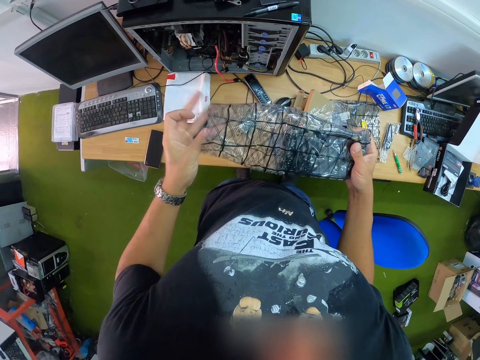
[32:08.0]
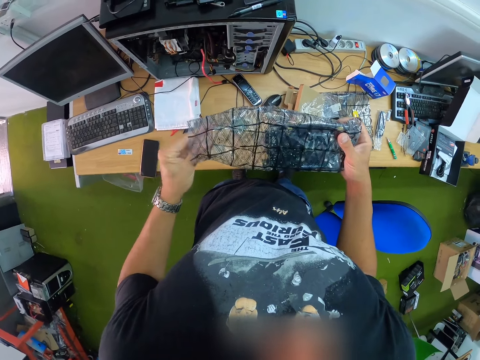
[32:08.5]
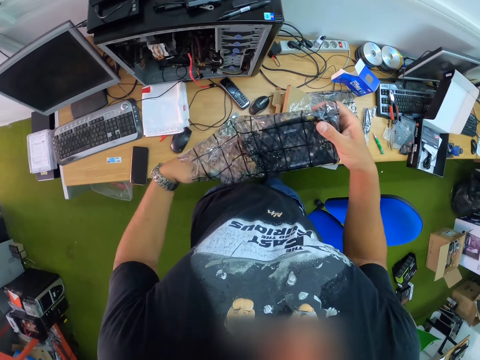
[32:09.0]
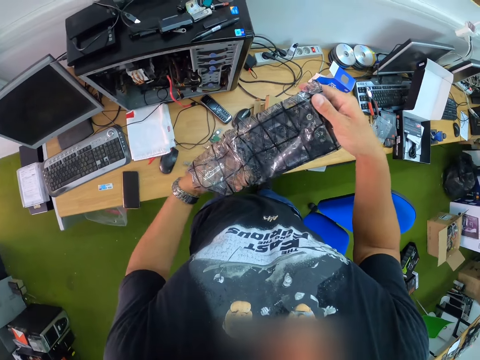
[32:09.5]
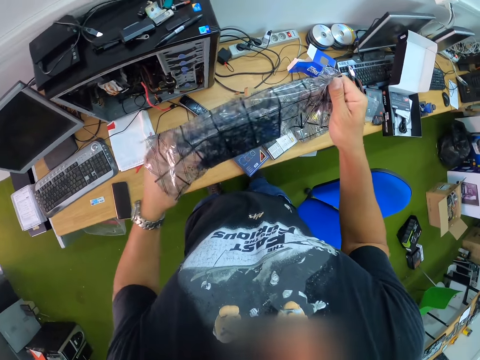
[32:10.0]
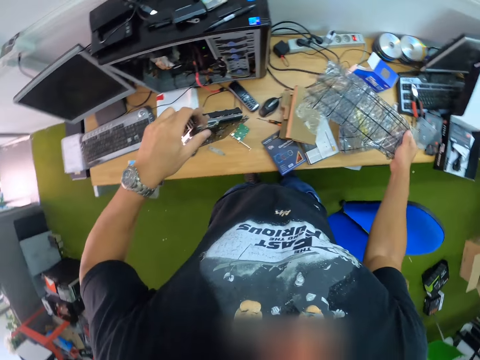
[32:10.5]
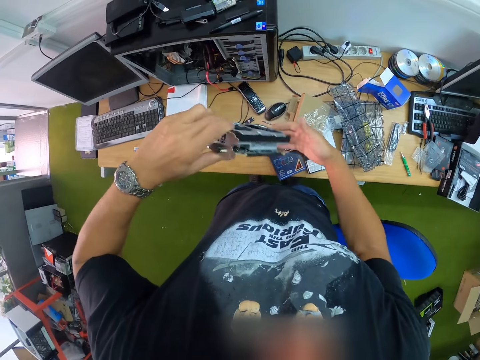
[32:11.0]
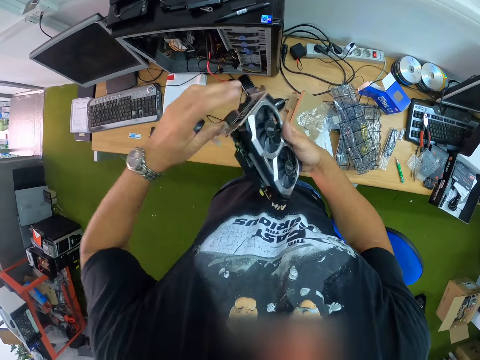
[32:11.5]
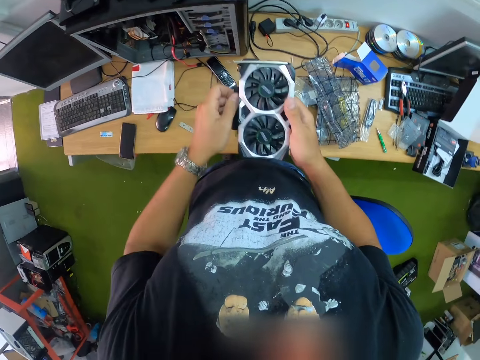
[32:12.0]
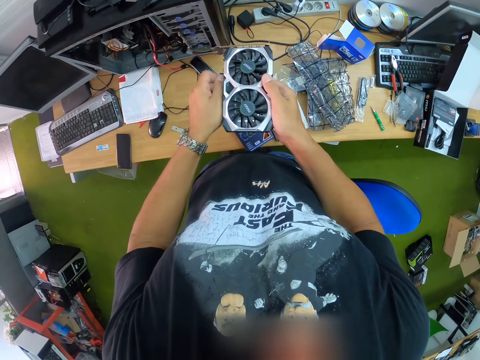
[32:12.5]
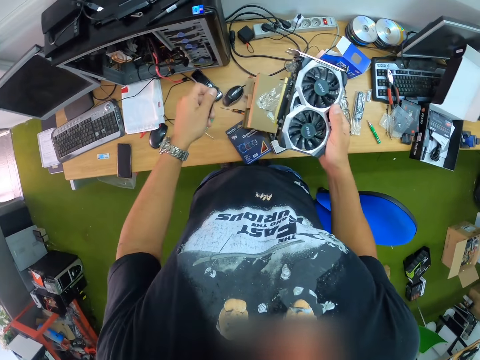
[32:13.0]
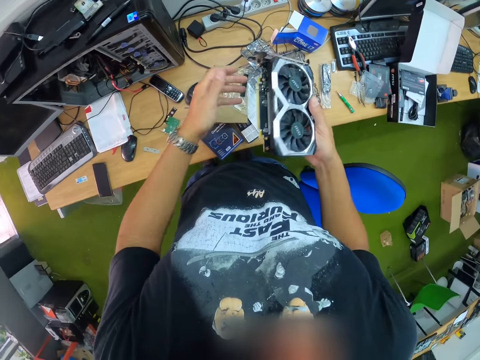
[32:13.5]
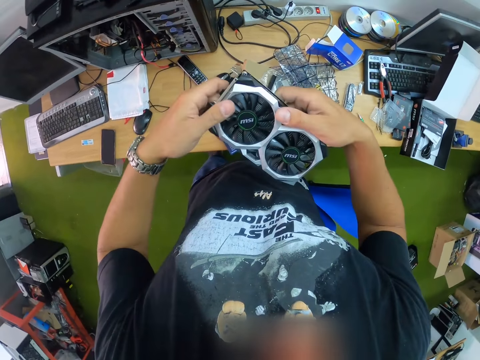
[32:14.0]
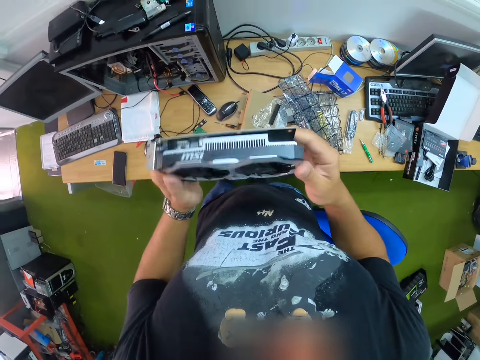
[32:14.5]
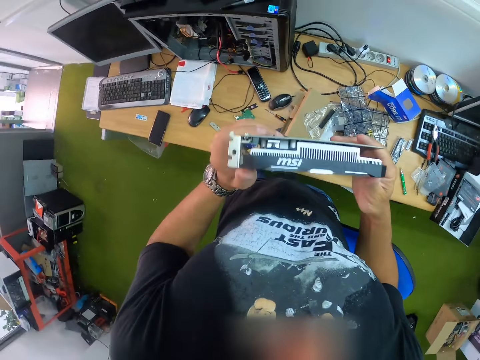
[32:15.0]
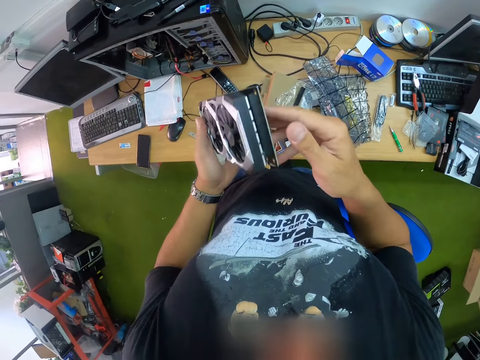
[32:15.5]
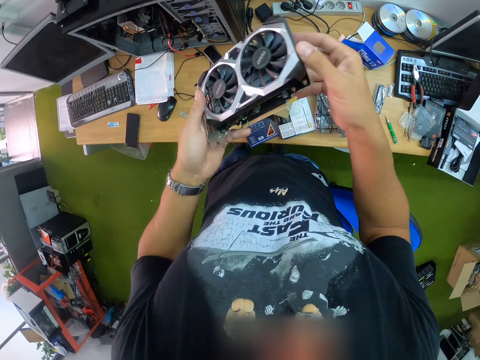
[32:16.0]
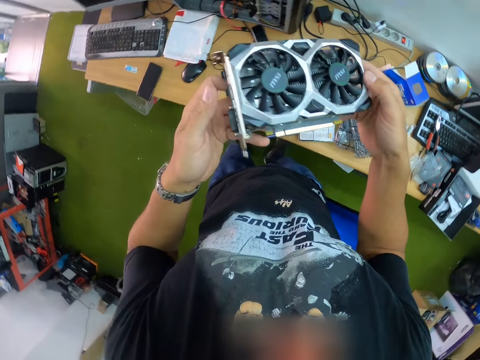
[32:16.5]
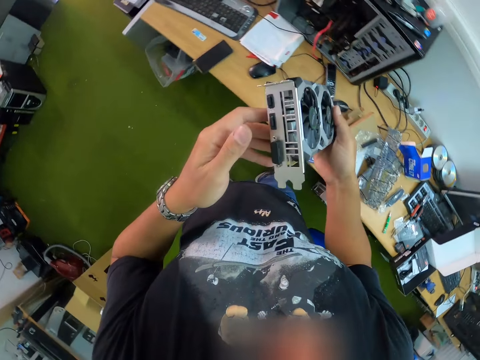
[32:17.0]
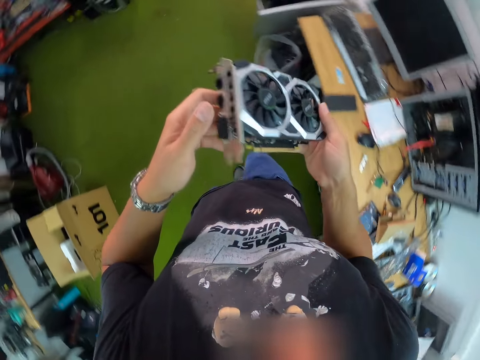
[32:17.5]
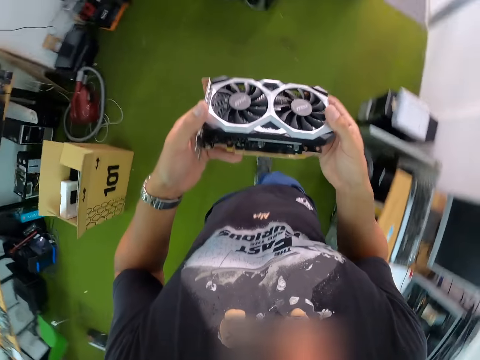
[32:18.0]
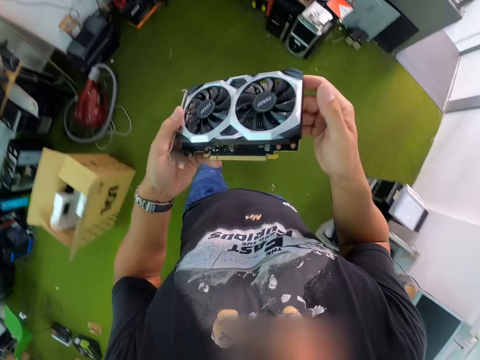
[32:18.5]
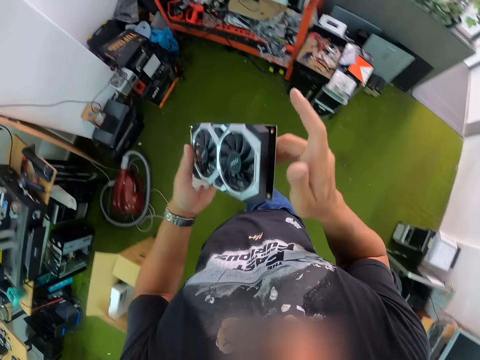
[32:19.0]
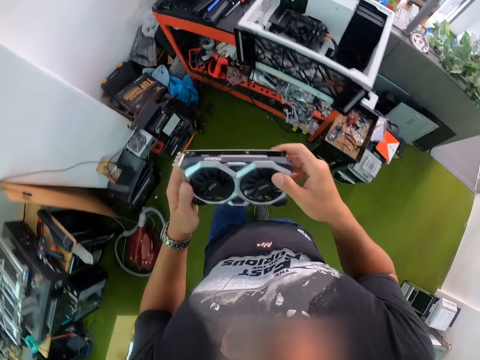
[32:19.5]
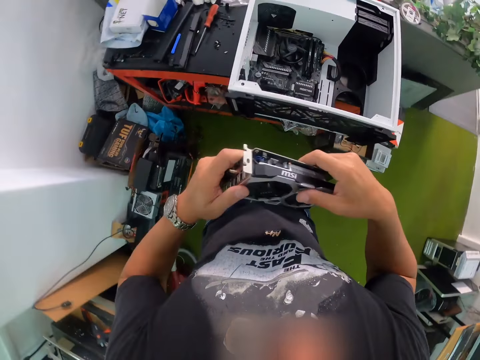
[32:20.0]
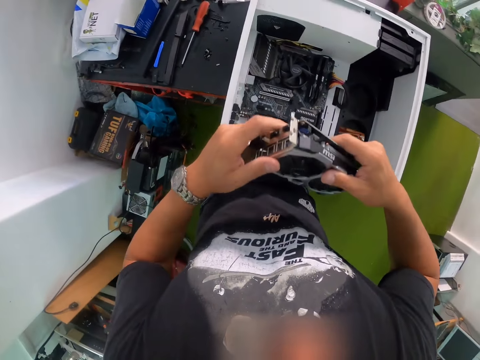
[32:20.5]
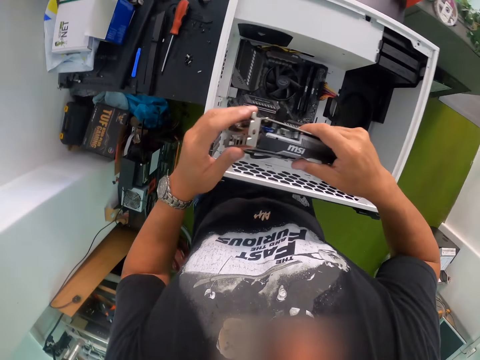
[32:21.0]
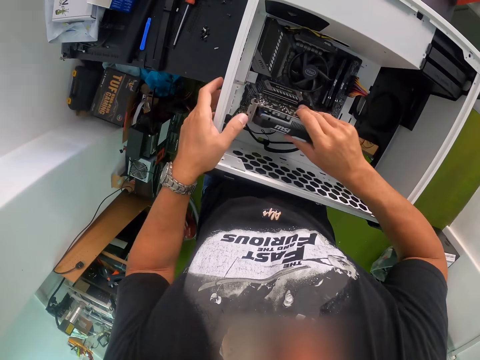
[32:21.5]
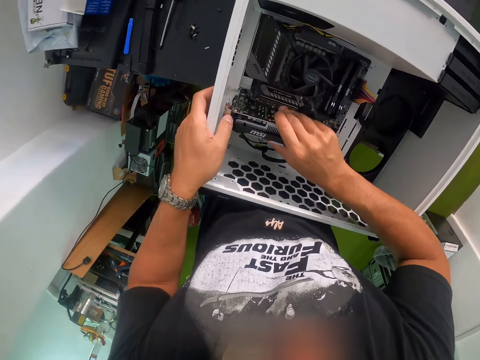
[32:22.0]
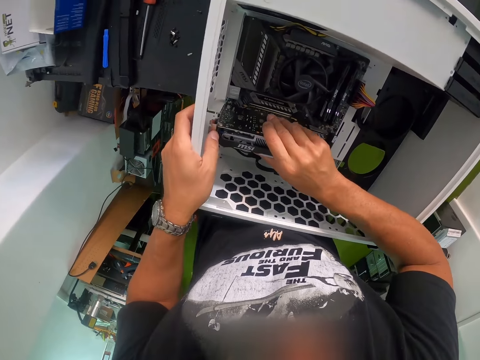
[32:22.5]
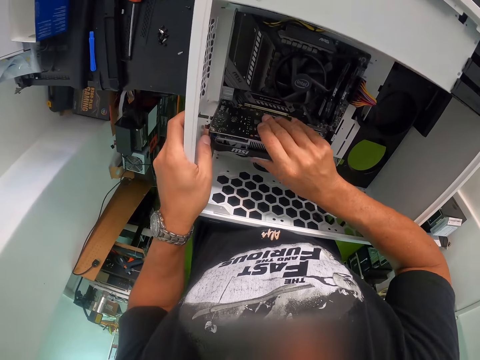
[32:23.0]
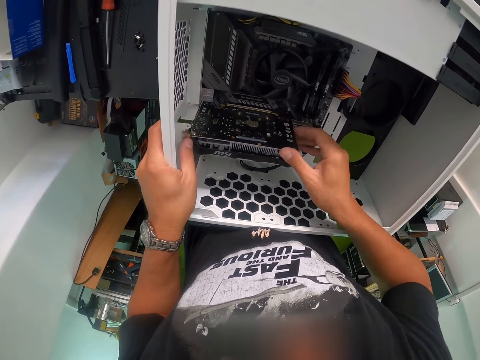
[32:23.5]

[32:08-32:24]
The camera wearer removes the graphics card or fan from a nylon with both hands. He drops the nylon on the table with both hands. He holds the fan with both hands. He removes a cover in the graphics card on his right hand with his left hand. He drops the cover on the table with his left hand. He holds the graphics card with both hands. He checks the fan keenly. He turns around and walks to a computer system at the other table in the room. He holds the computer system with his left hand. He places the fan in the CPU housing.

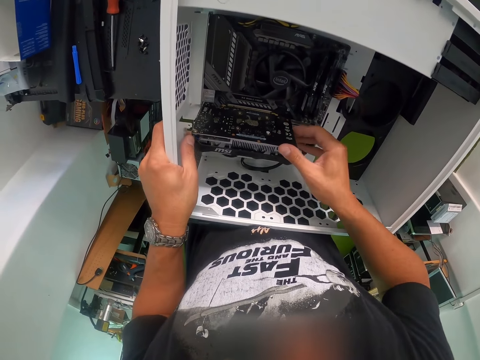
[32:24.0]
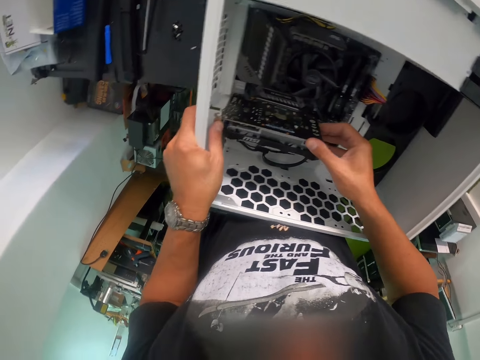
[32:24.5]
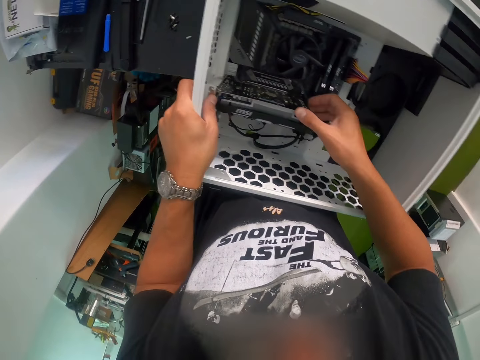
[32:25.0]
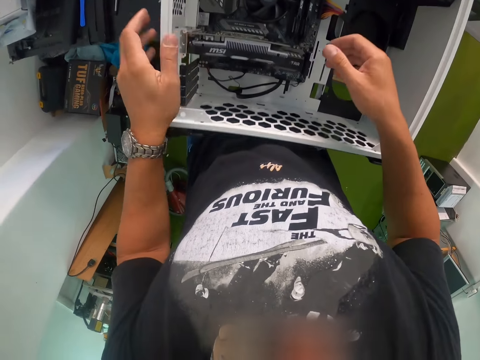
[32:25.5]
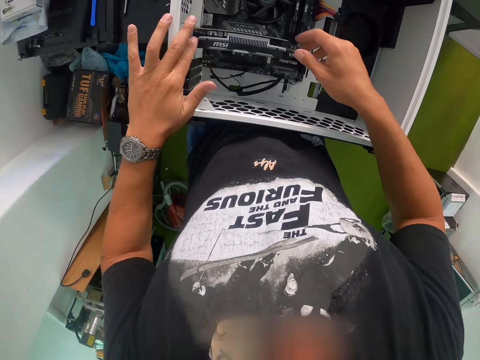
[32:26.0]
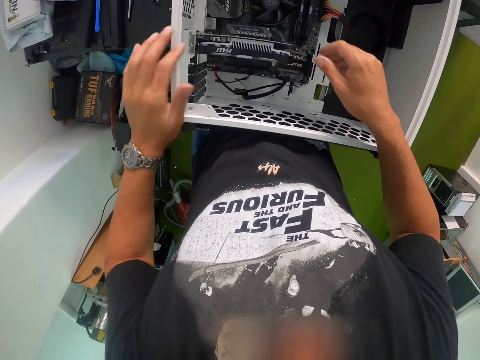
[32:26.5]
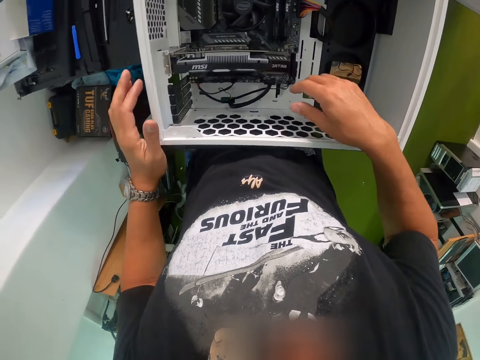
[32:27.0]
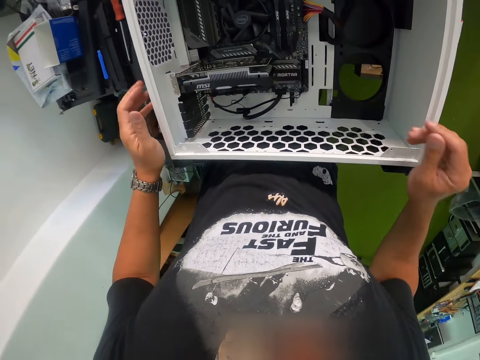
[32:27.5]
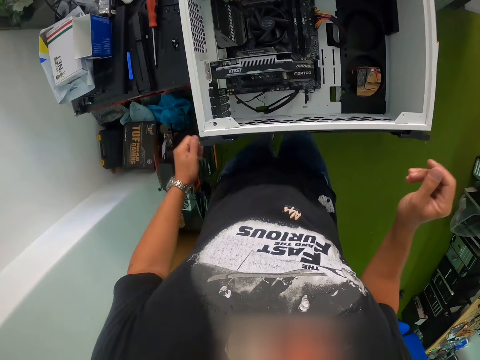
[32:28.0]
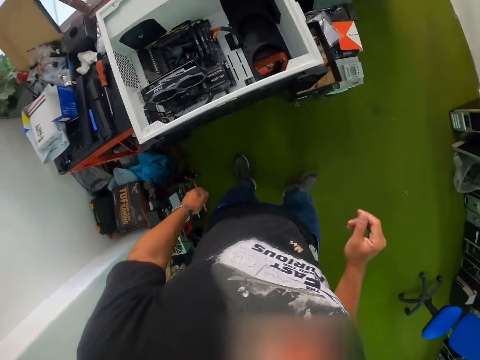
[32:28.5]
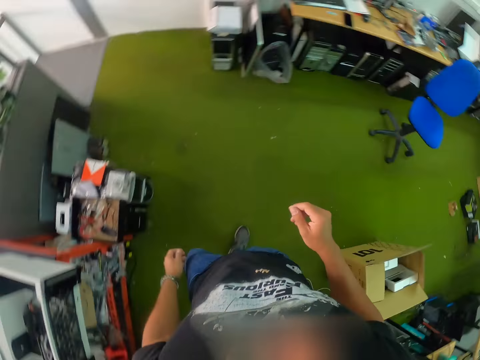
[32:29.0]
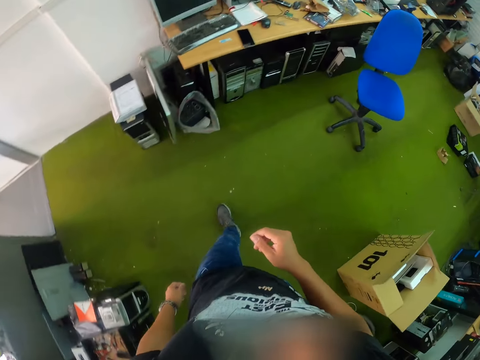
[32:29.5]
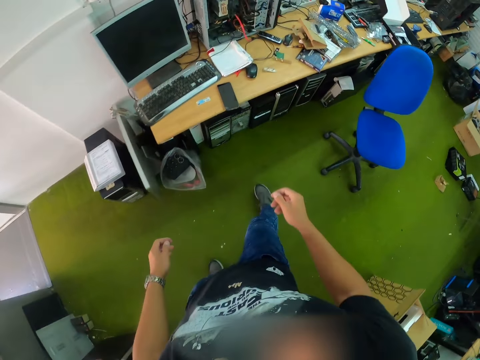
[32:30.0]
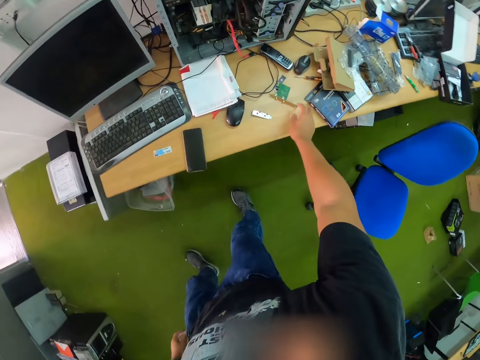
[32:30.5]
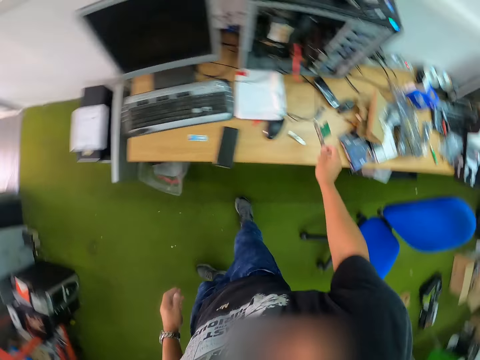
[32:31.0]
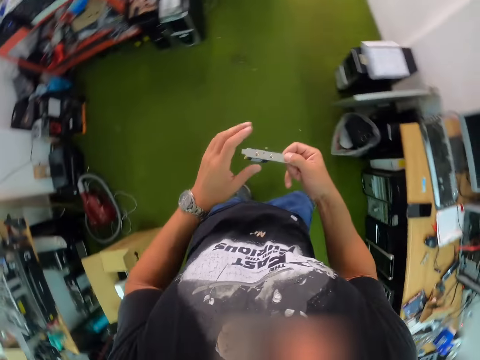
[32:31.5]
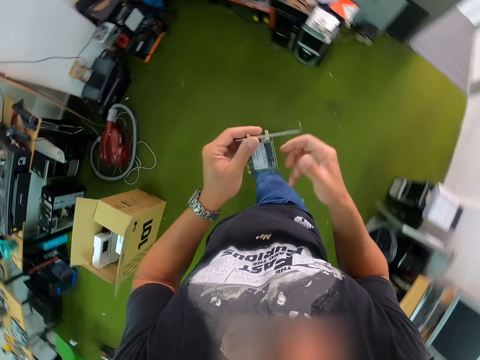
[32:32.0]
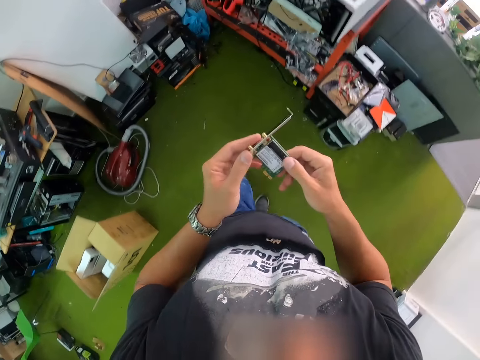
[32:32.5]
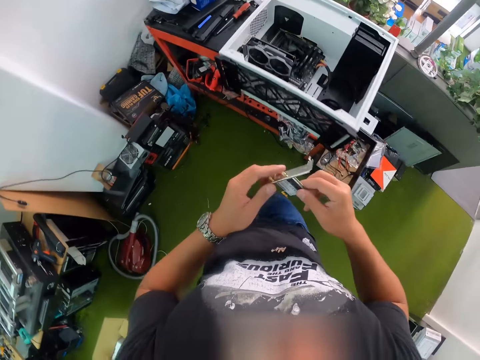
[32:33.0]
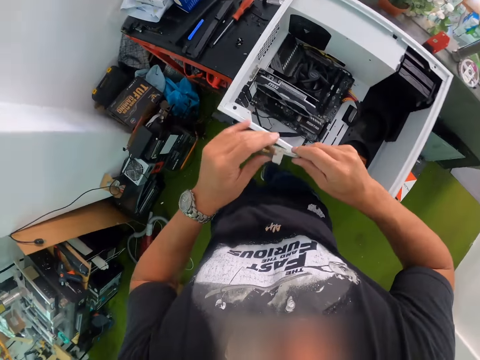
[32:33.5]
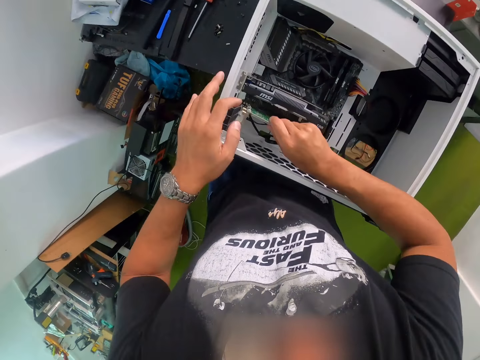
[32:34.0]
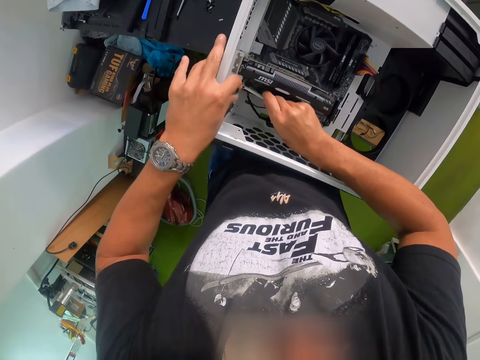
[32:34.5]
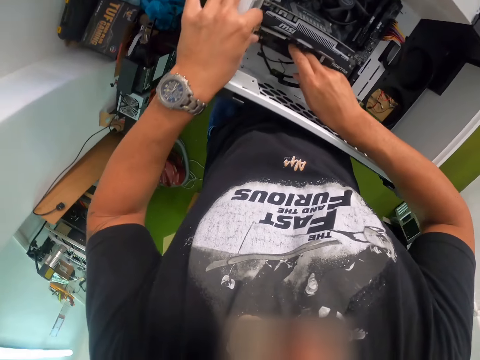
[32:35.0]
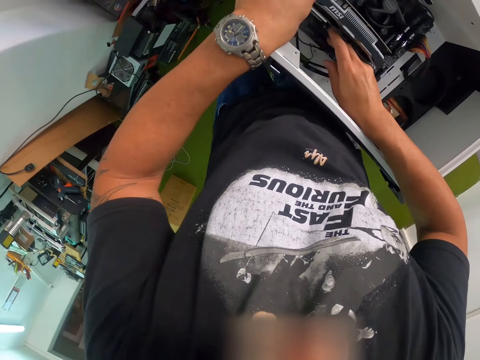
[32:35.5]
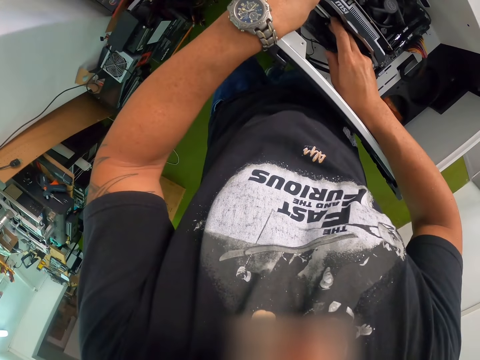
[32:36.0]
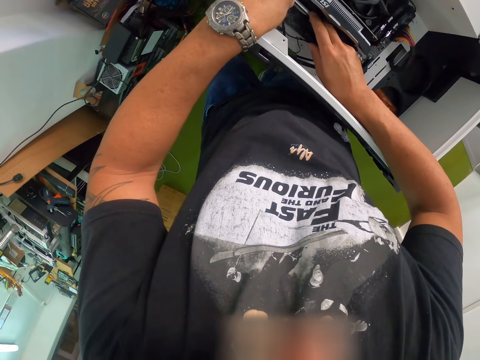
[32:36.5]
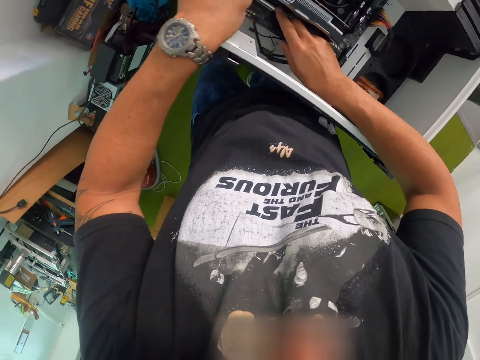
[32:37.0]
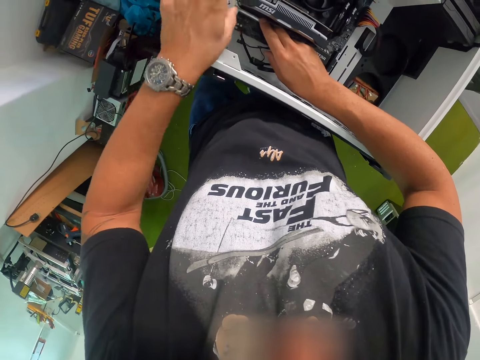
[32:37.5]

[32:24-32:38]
The camera wearer fixes the graphics card in the computer system with his right hand. He turns around and walks back to the other table in the room. He picks up the panel on the table with his right hand. He walks to the other table in the room. He holds the panel with both hands. He places something in the CPU housing. He fixes the panel in the computer system with both hands.
